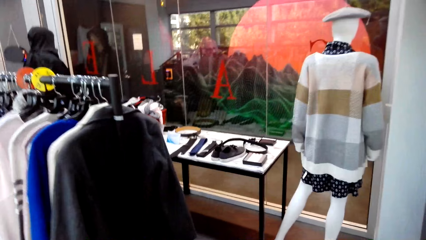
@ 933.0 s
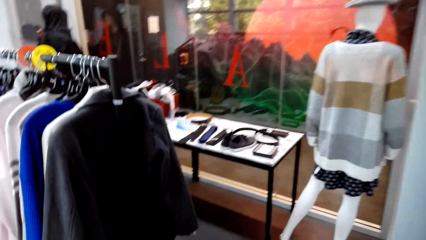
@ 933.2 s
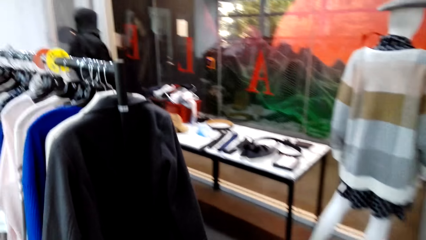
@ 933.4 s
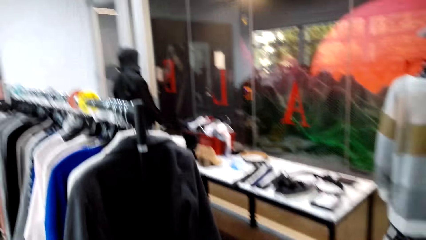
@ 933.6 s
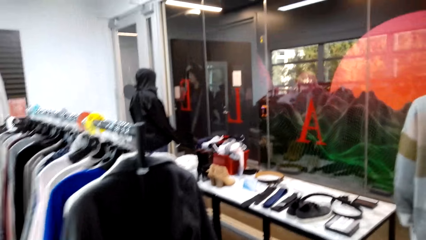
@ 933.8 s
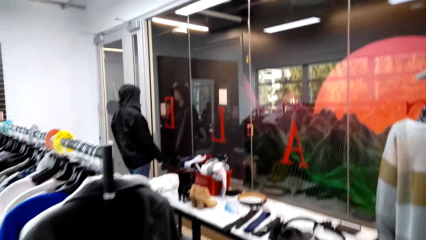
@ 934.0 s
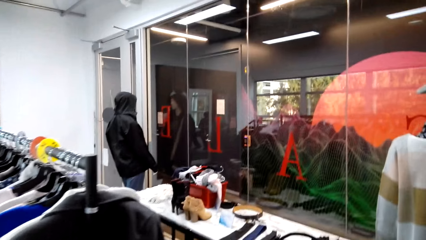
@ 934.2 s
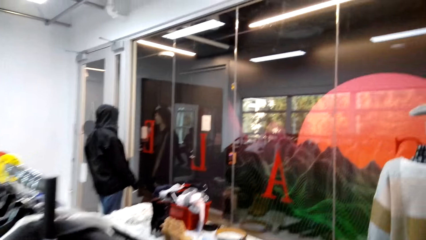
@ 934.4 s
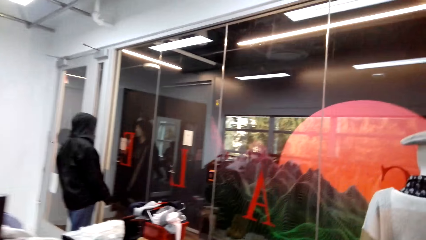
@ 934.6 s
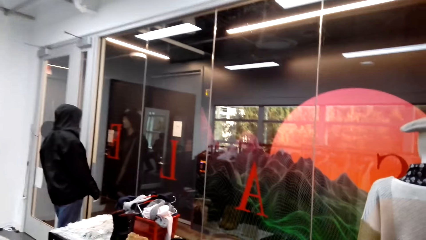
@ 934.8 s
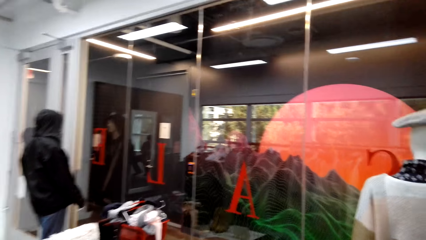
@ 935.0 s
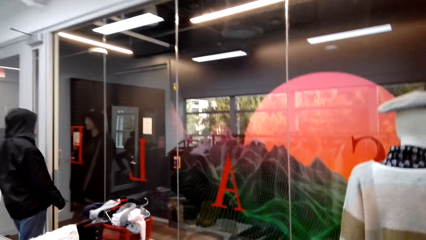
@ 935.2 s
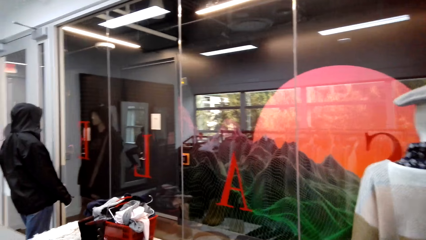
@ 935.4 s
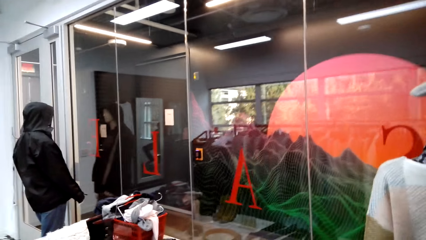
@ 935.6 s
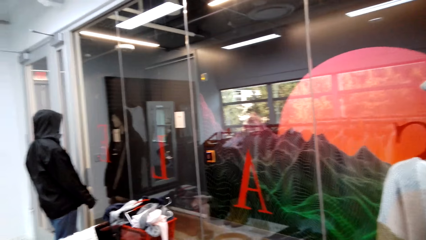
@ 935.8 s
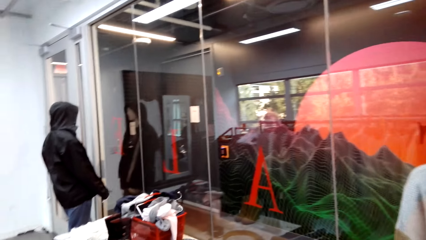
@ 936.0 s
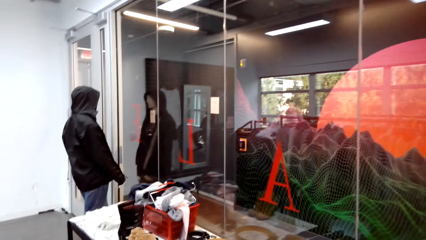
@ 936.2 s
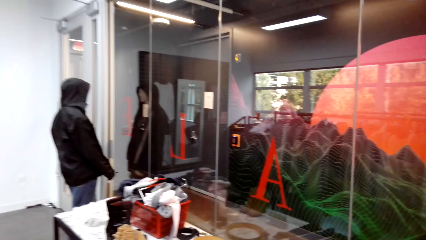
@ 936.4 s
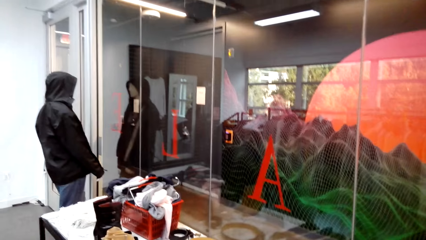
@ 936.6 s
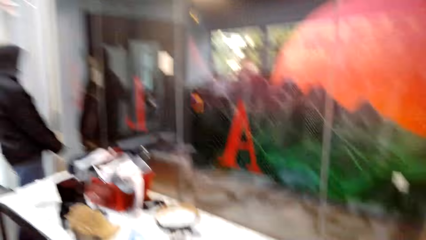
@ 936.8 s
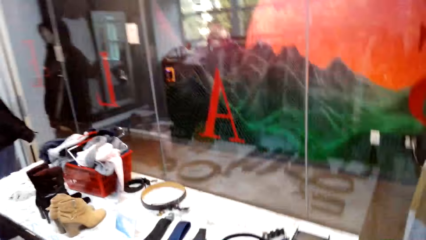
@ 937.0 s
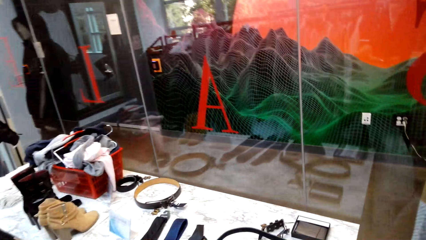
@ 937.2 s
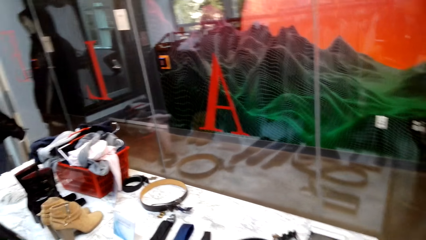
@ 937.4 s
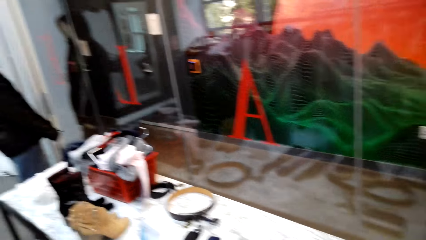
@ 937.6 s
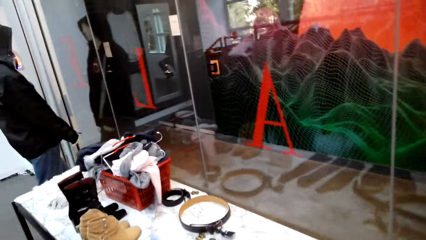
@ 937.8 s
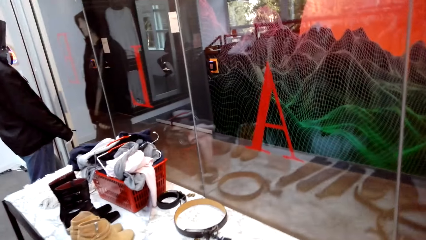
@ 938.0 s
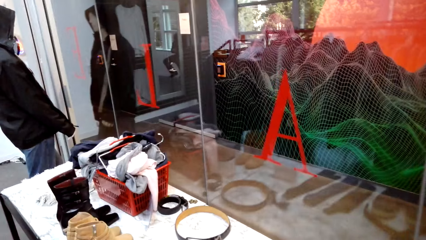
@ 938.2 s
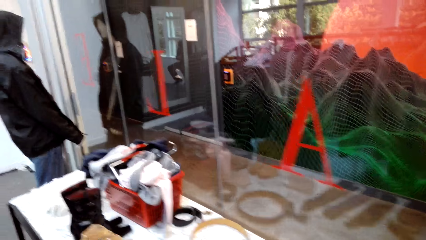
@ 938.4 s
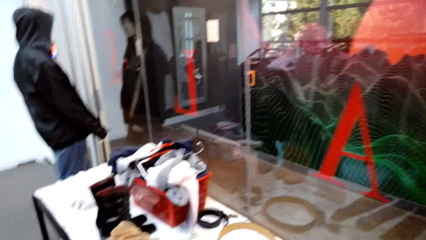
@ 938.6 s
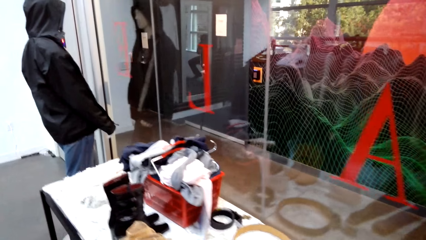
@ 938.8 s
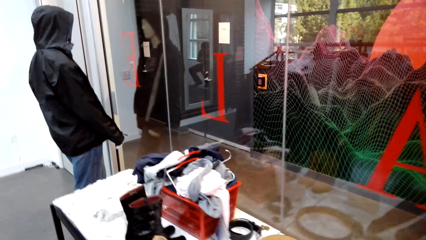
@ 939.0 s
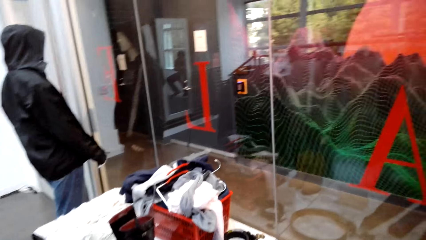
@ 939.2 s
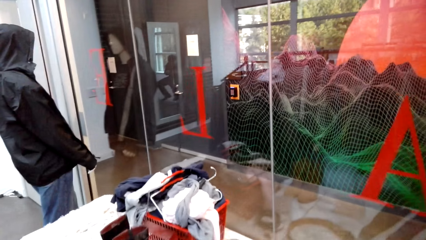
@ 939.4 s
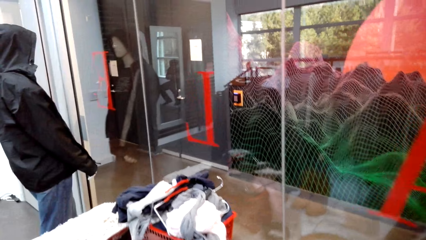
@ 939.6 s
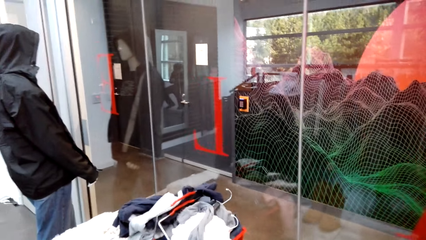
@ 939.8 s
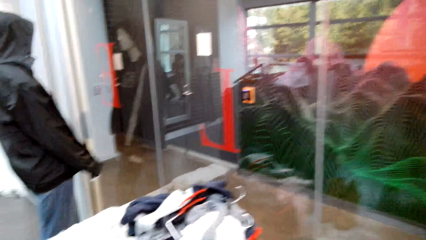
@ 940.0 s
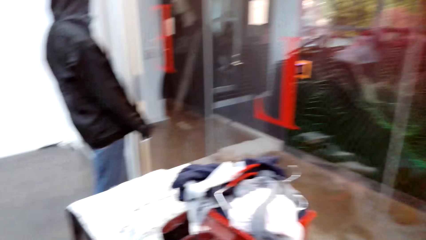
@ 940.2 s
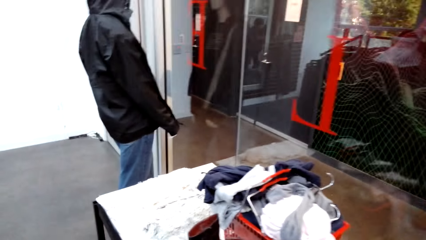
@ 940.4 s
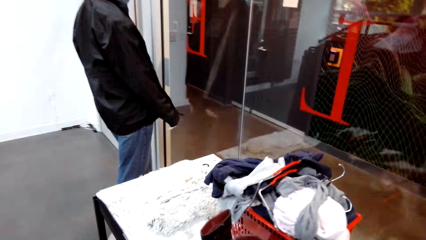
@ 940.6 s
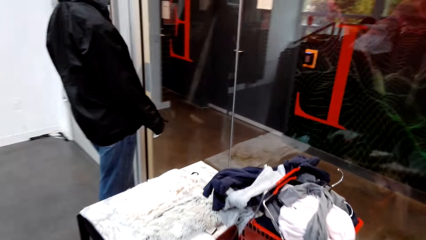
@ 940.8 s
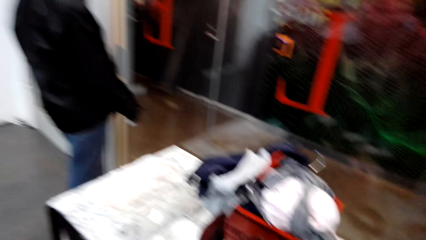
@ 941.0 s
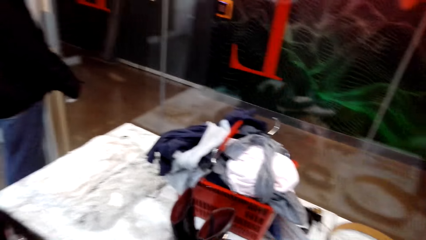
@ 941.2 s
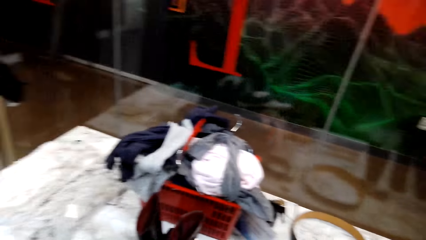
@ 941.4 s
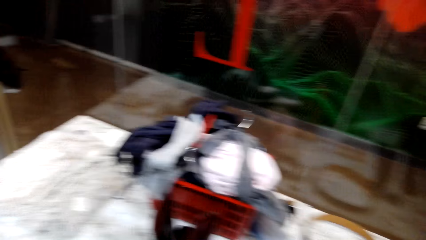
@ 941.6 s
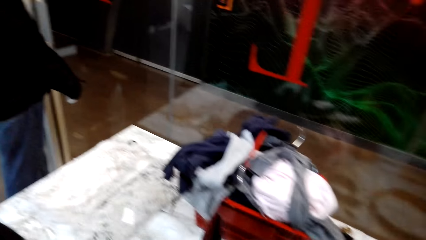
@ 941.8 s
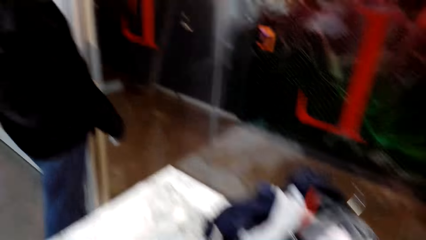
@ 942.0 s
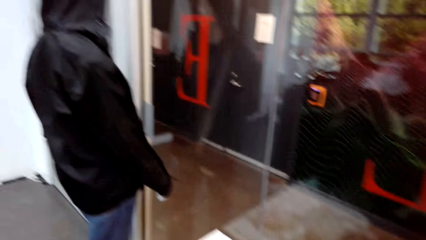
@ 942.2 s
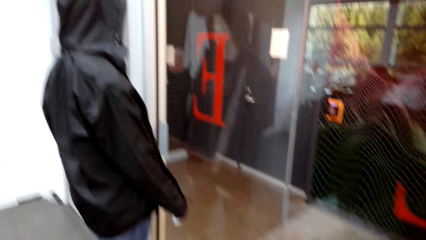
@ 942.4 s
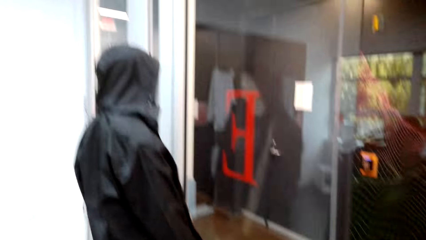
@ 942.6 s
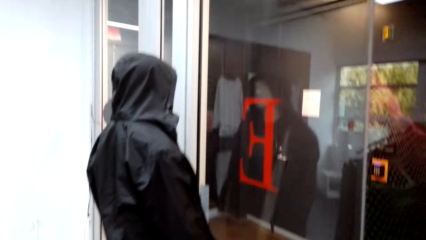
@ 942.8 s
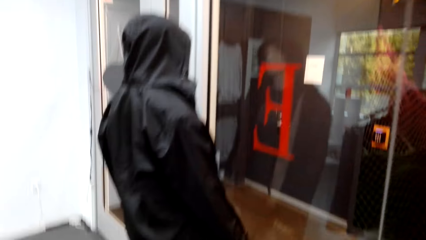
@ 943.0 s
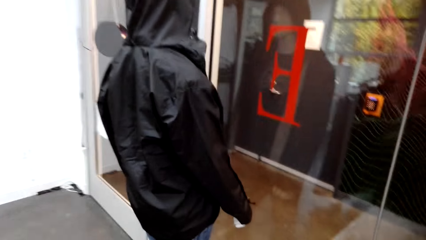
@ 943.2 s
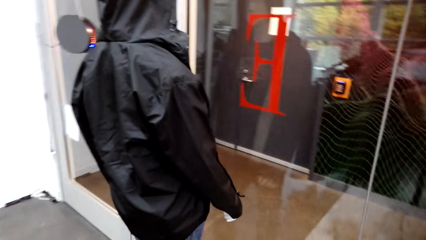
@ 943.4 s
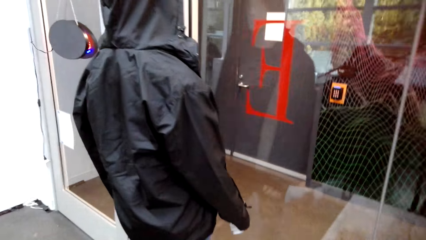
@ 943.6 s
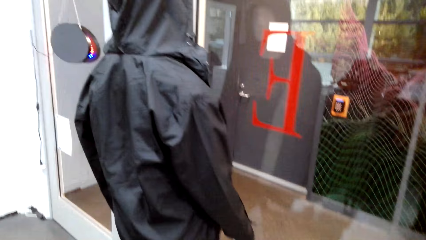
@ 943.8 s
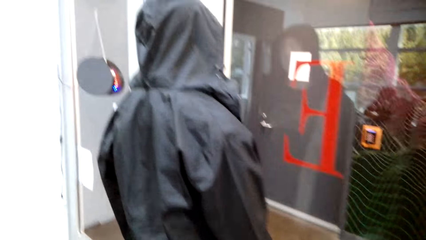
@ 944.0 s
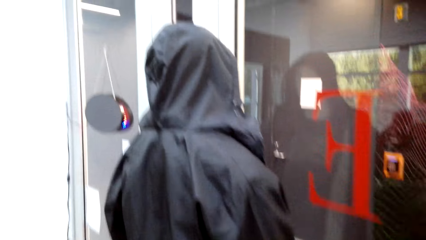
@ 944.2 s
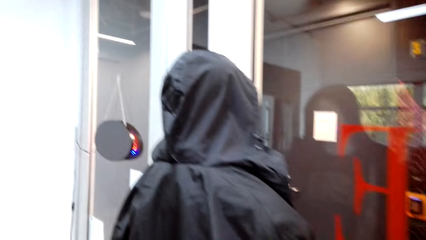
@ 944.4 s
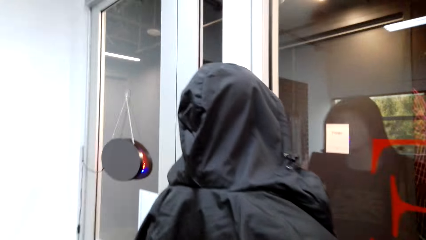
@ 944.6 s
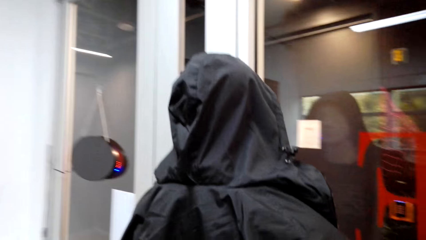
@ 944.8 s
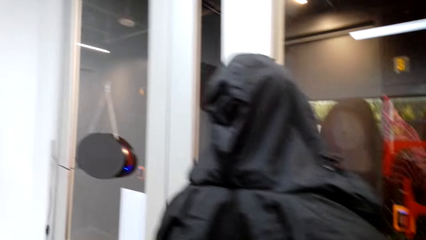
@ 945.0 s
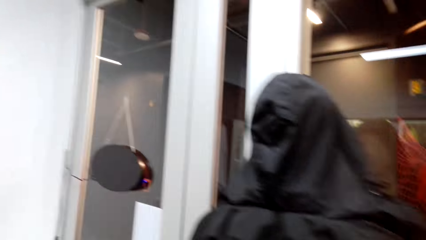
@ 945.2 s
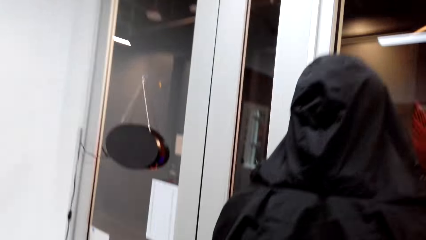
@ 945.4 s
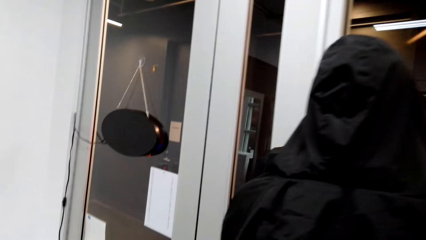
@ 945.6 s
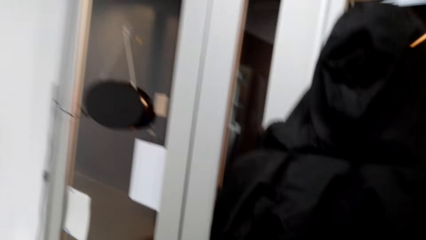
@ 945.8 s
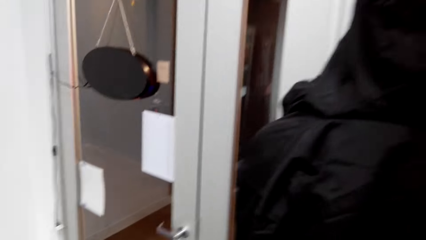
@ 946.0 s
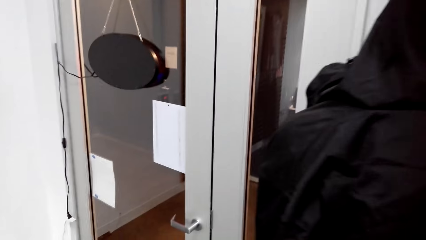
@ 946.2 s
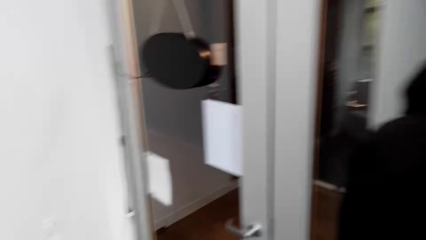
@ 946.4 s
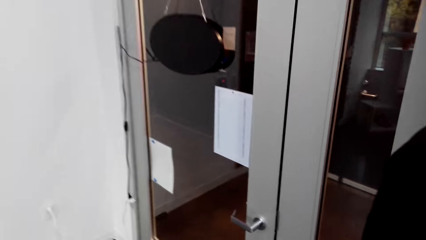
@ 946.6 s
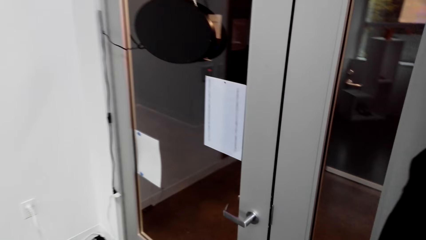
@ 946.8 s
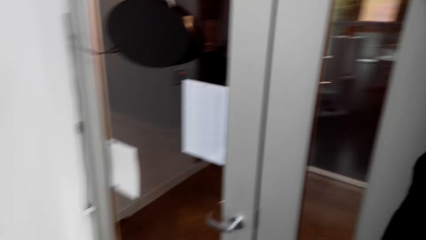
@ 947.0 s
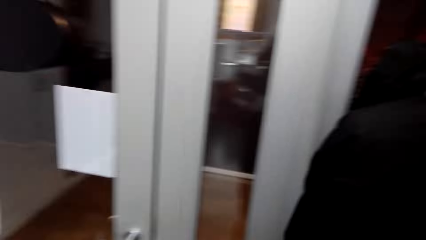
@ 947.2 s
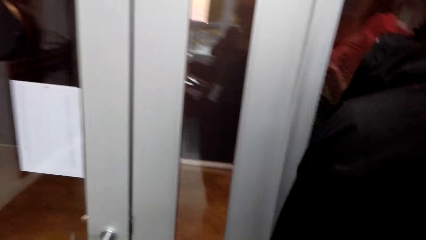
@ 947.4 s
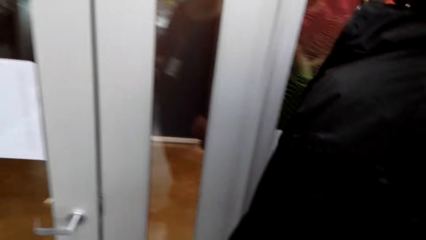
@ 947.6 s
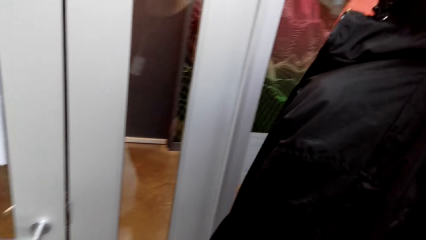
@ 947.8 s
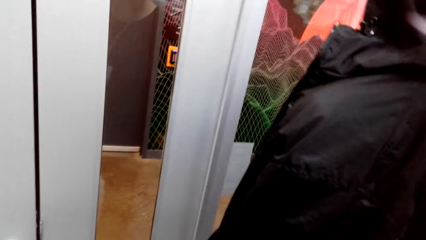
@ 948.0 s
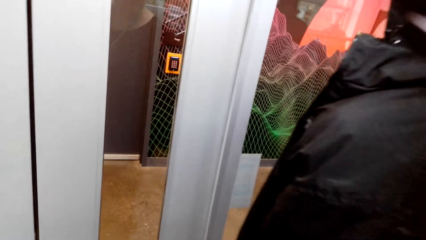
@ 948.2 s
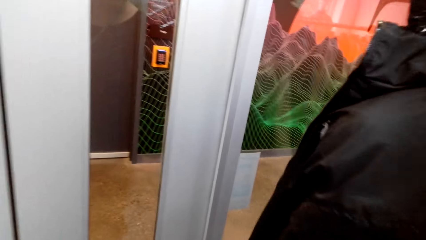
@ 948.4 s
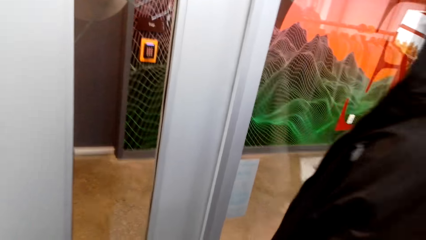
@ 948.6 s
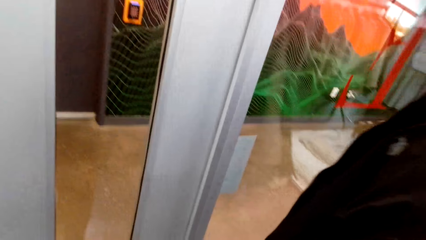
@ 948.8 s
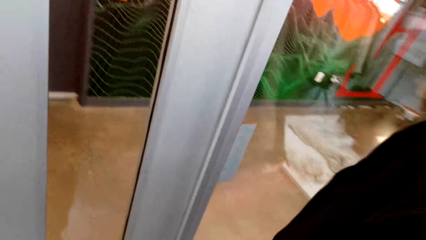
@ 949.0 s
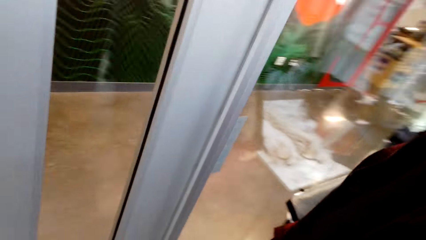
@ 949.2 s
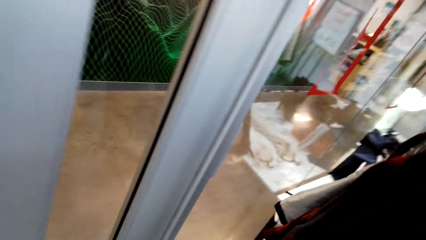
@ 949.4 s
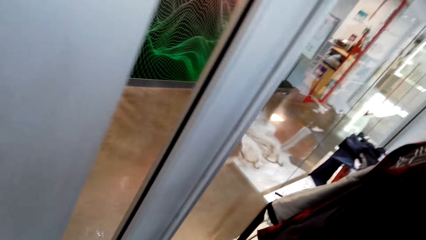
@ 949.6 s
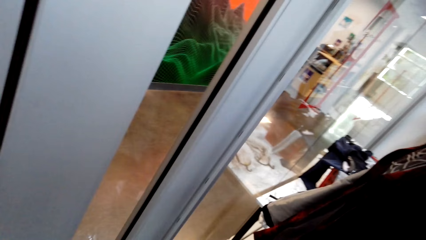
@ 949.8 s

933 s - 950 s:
The camera wearer walks in the clothes shop.
